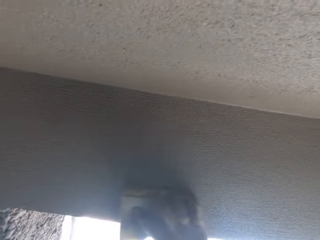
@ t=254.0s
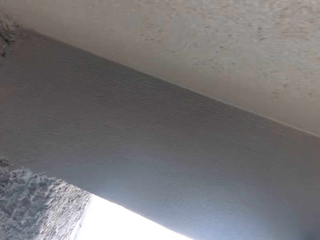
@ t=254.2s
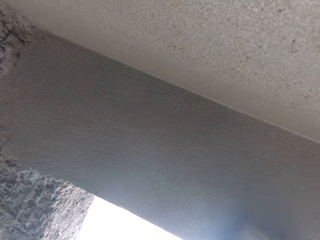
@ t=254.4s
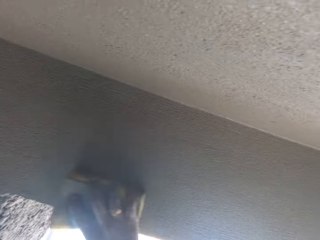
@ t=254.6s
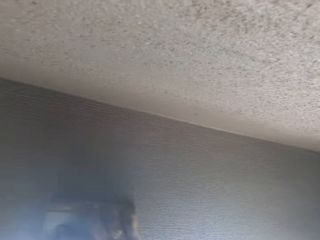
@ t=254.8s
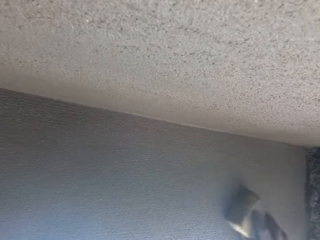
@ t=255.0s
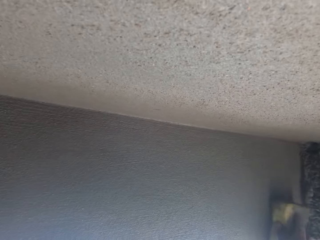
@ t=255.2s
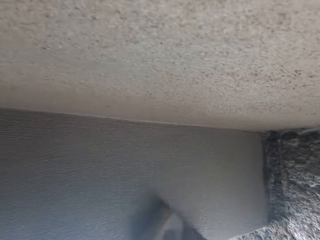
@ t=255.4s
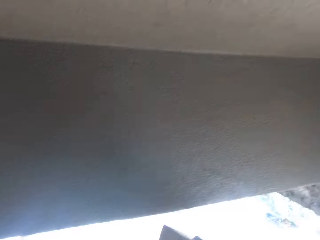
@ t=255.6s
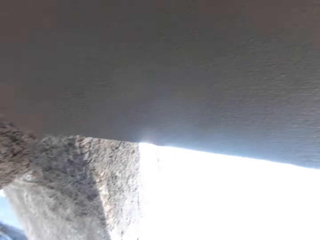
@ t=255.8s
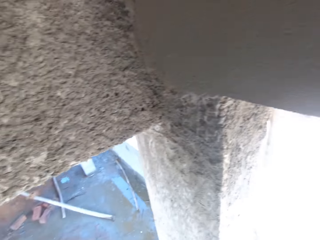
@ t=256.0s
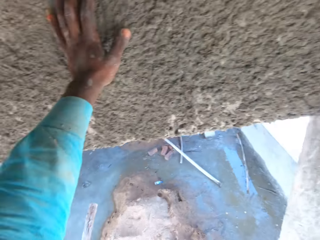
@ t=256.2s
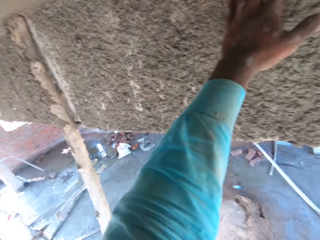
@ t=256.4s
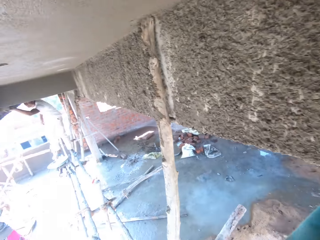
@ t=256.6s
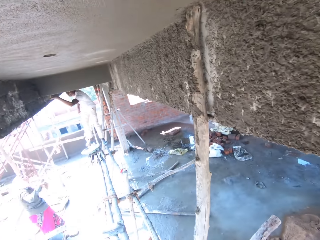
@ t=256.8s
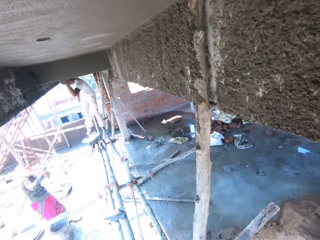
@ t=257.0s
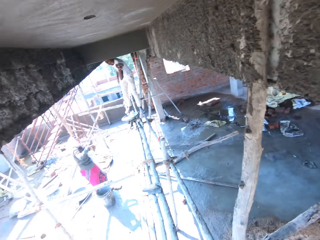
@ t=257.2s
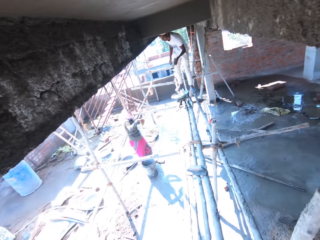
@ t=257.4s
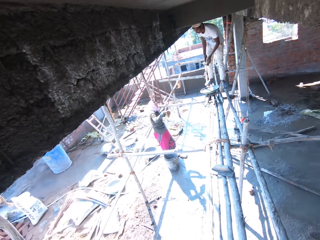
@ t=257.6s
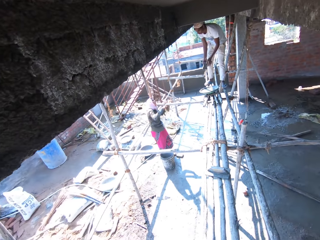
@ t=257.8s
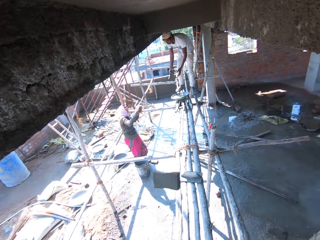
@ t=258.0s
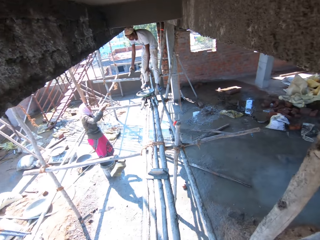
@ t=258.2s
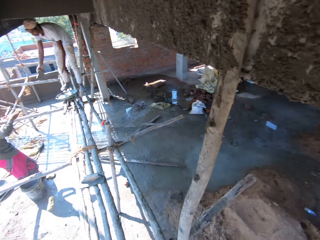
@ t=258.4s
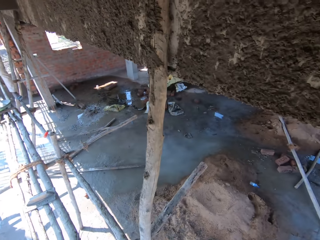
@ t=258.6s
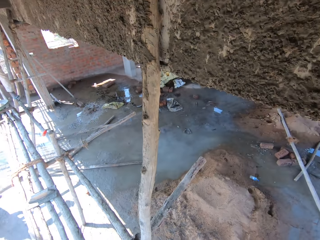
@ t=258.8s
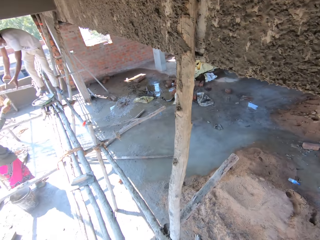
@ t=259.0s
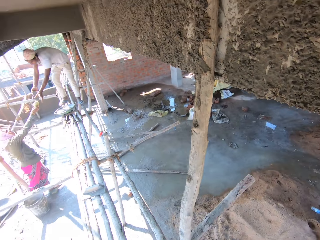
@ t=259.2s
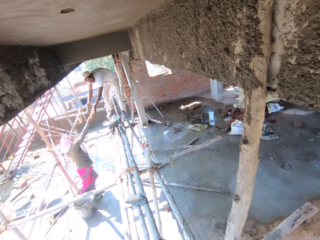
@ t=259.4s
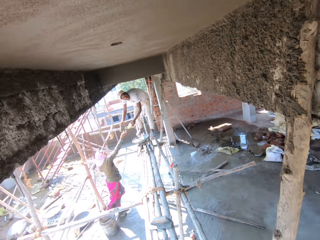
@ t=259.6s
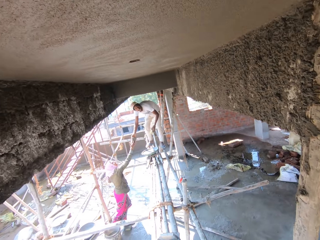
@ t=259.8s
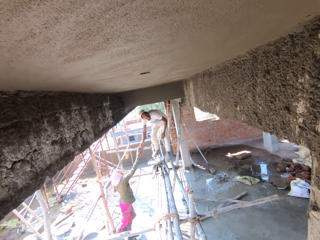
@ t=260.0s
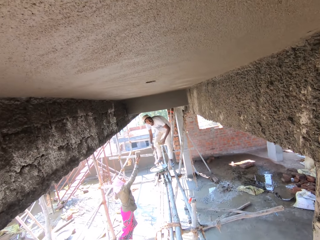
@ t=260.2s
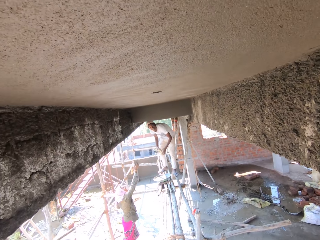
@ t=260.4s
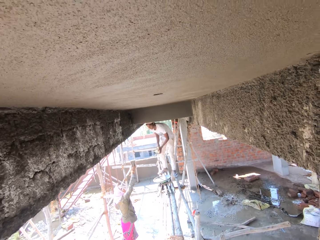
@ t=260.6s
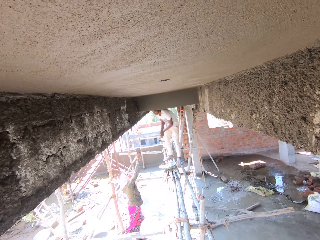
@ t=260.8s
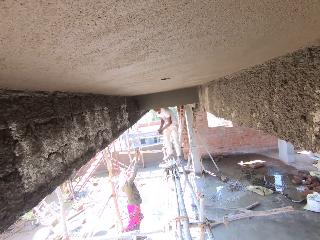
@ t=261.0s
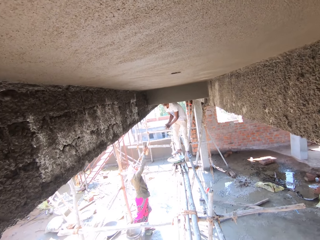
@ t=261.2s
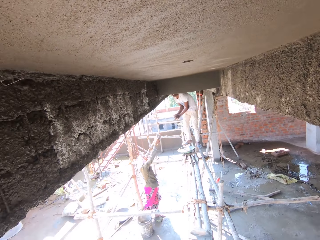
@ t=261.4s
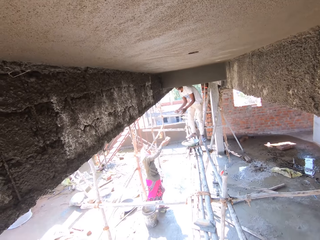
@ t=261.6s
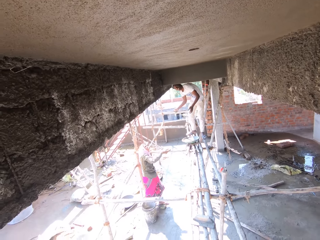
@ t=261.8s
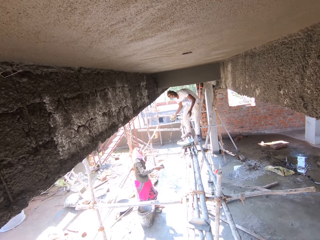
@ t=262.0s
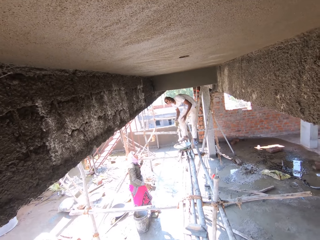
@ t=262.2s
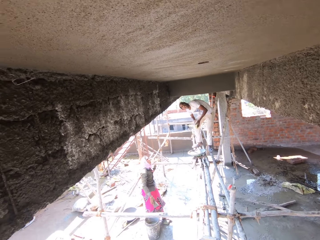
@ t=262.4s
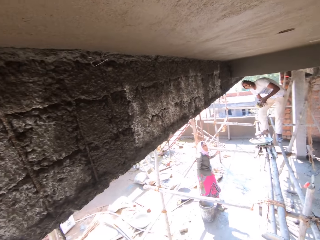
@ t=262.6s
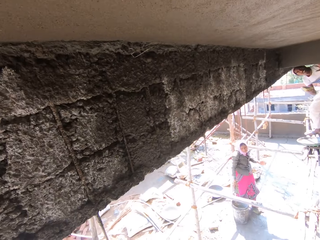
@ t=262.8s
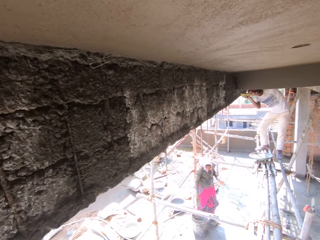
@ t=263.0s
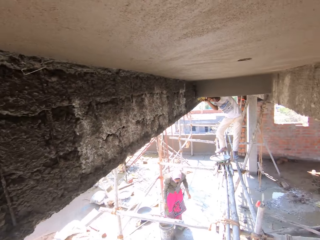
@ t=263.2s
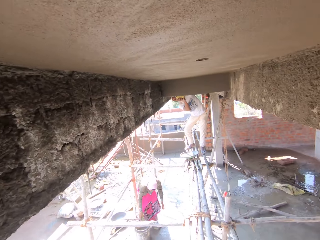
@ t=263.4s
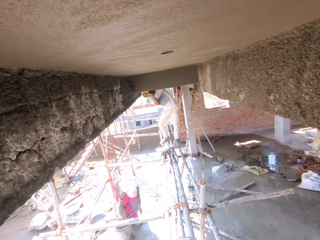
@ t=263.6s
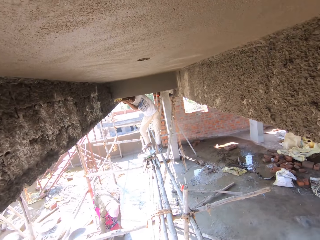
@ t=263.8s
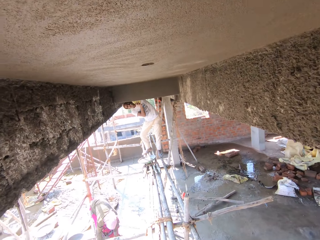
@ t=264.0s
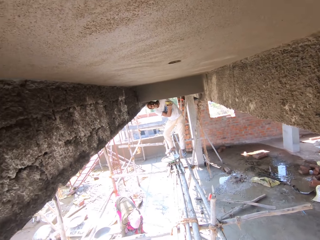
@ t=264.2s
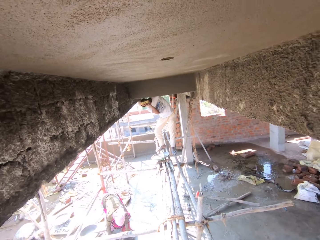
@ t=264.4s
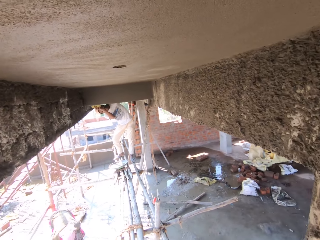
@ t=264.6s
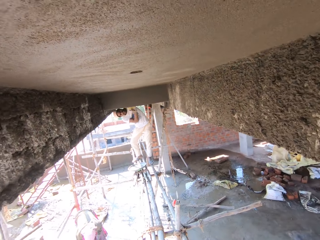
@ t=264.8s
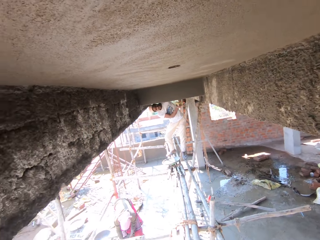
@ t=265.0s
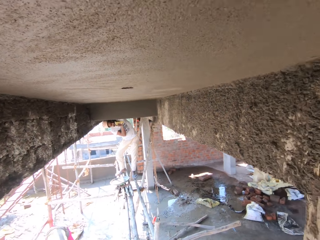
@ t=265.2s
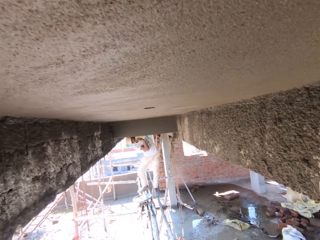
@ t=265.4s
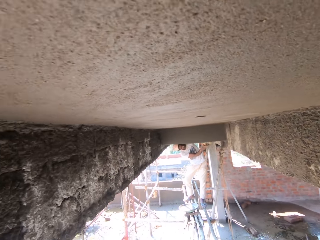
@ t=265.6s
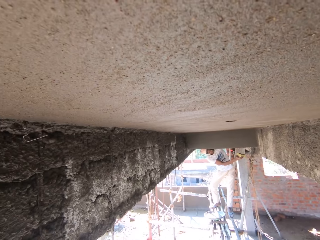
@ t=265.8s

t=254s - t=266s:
The camera wearer looks around. They throw the sponge down. A person converses with the camera wearer. The camera wearer converses with the person.

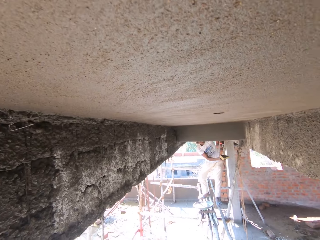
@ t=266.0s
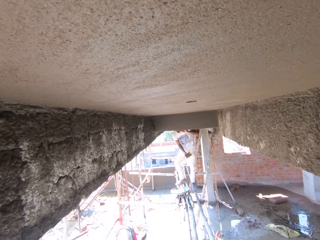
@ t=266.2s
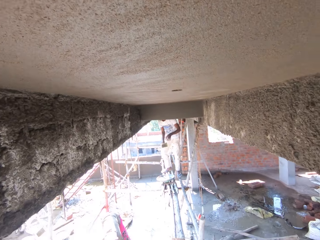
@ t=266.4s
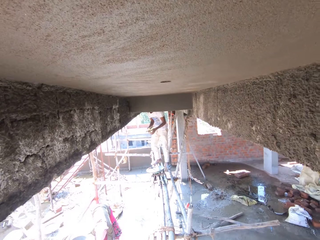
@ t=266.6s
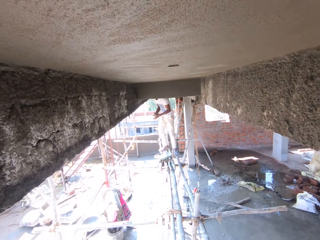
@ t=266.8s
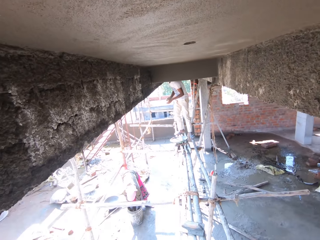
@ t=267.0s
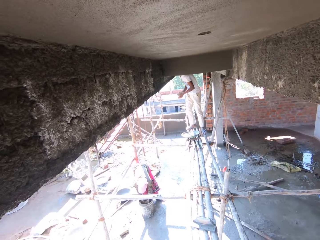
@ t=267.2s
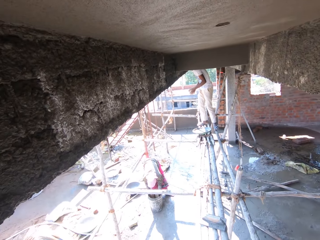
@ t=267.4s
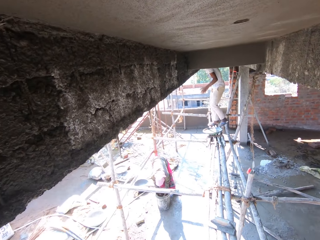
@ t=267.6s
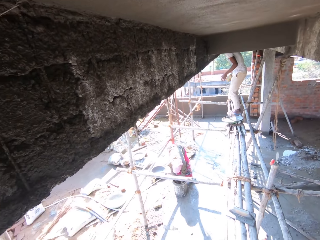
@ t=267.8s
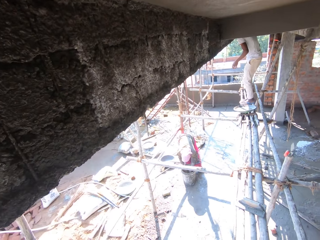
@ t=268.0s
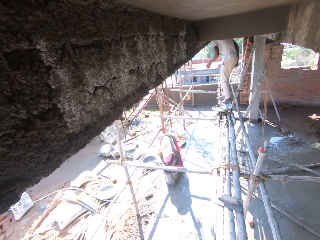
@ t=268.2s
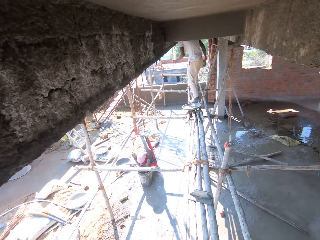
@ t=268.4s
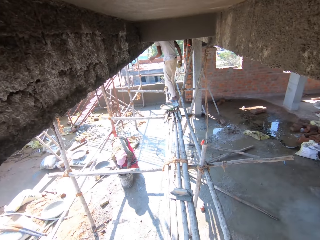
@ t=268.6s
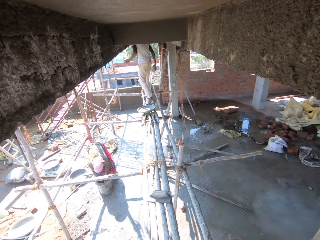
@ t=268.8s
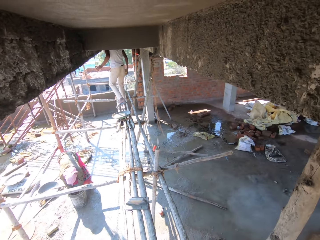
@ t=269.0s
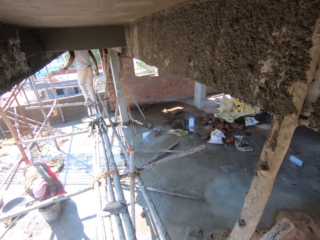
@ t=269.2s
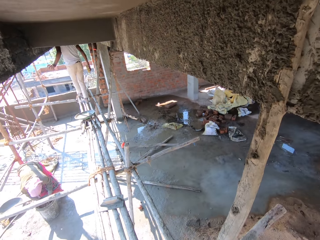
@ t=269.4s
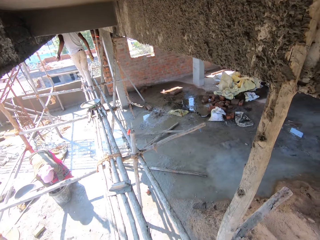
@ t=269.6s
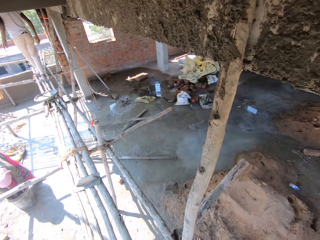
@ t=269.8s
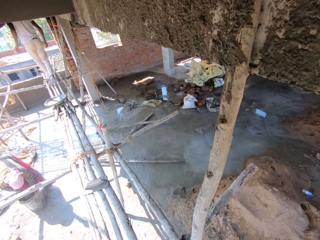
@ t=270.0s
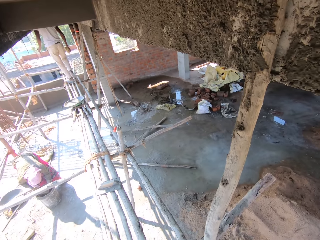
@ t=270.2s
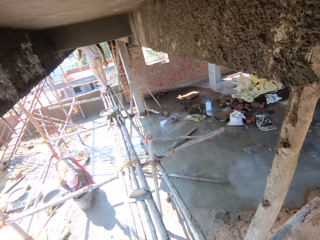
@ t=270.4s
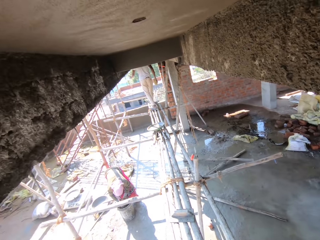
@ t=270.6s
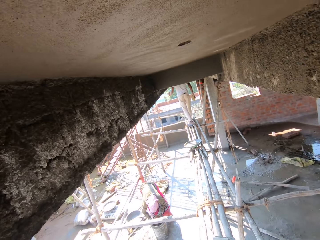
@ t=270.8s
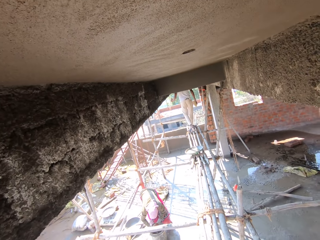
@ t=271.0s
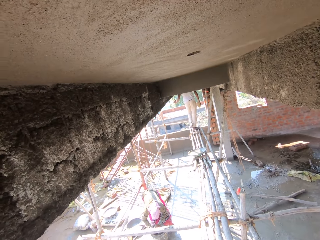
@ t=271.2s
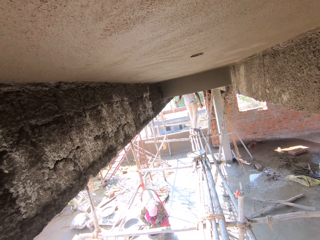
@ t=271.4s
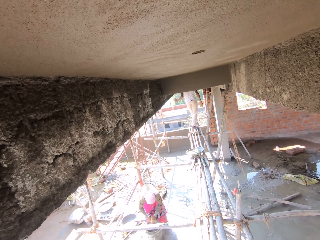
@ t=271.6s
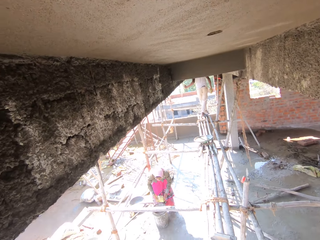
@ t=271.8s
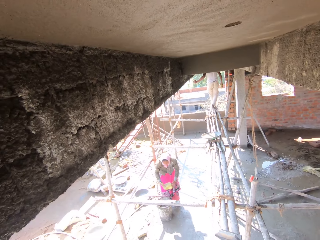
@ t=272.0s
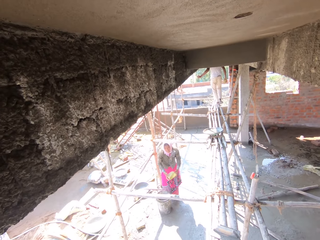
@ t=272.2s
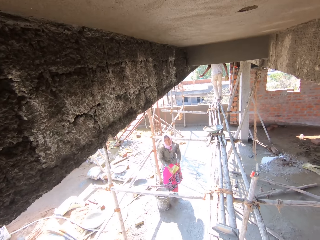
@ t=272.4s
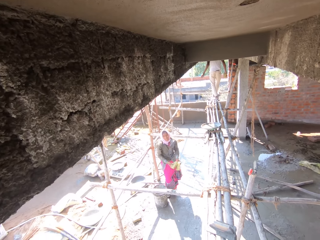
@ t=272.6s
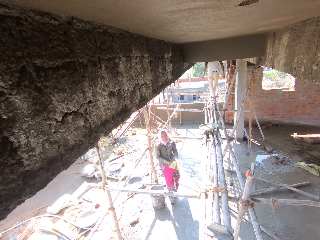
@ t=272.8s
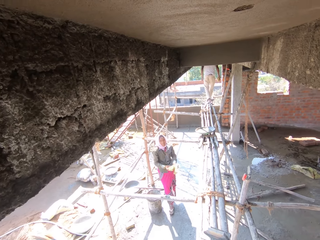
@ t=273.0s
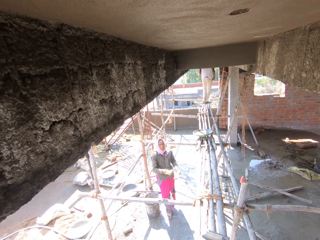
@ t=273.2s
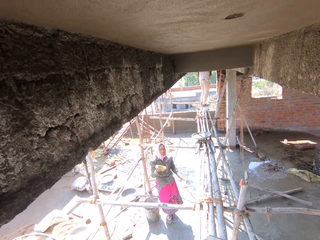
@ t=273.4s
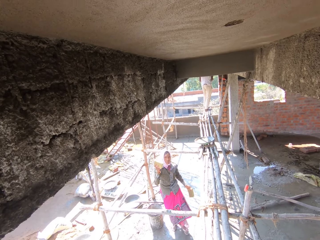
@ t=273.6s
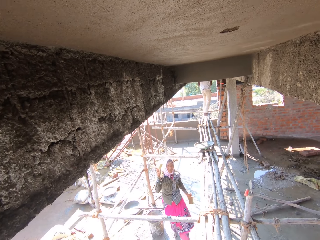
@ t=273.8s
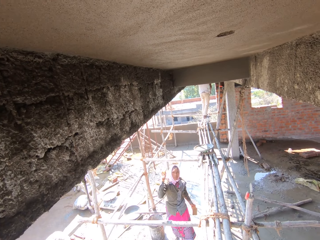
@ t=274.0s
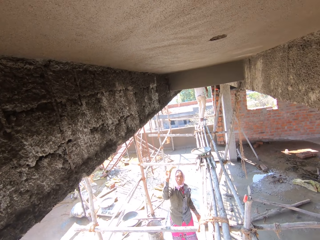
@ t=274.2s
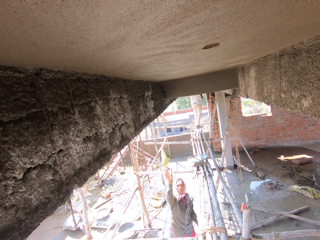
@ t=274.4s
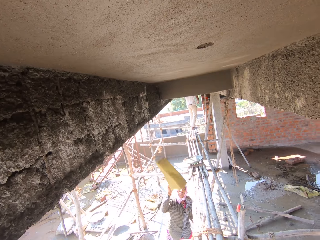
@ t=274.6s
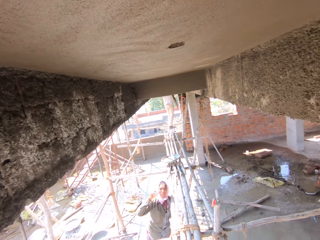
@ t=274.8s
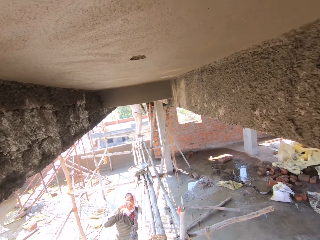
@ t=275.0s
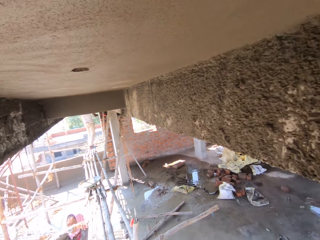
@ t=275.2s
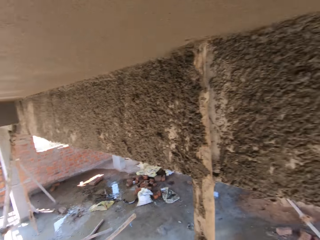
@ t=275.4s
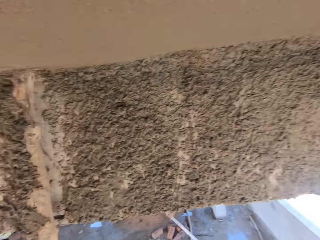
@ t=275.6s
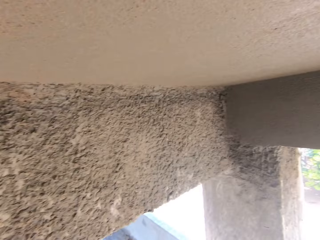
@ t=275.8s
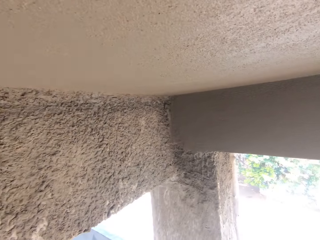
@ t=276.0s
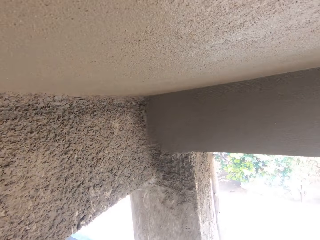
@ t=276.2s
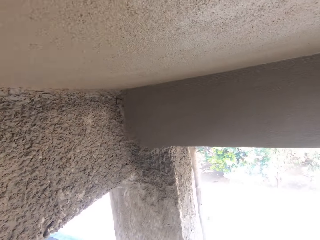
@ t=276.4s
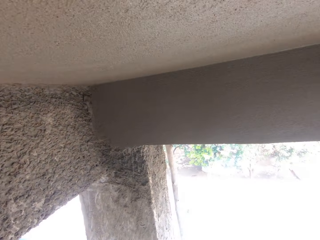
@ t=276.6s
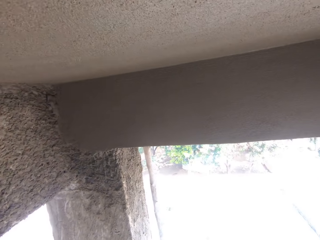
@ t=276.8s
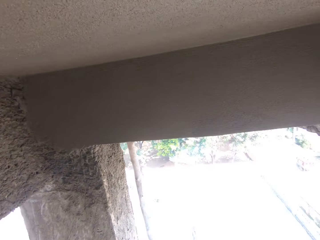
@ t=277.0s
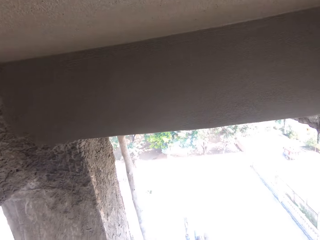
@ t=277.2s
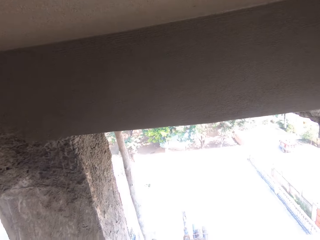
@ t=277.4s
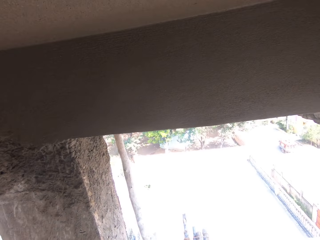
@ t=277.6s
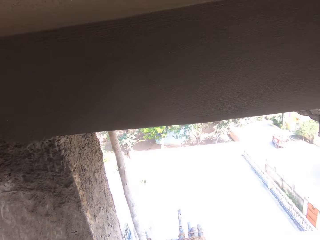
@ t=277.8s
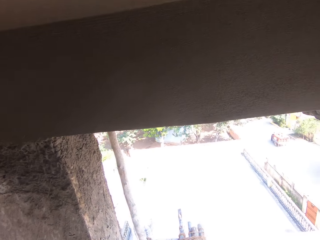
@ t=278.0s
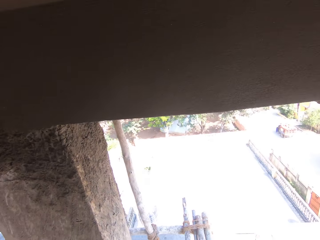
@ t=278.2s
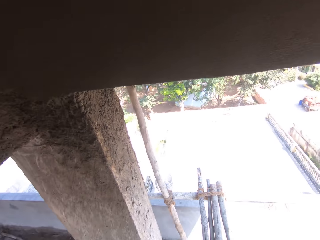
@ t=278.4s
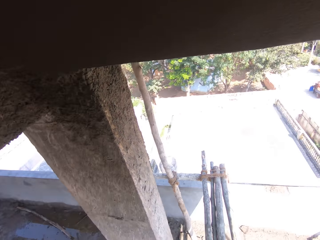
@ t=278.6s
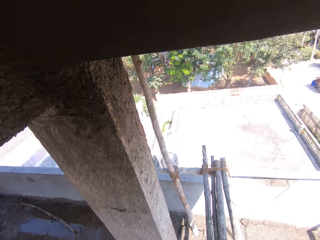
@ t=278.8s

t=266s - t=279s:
The camera wearer looks forward. A woman throws a sponge to the camera wearer. The camera wearer turns back. They look forward.
